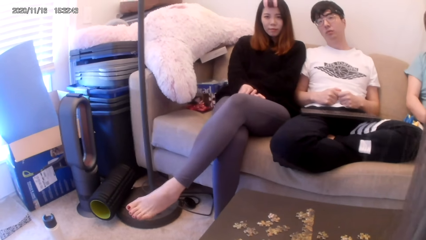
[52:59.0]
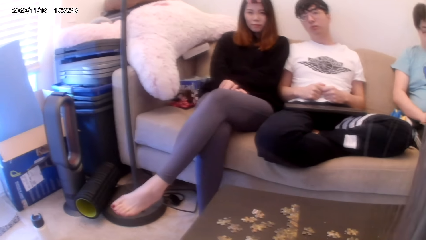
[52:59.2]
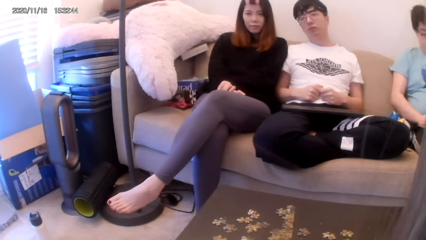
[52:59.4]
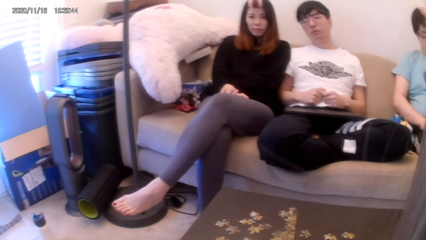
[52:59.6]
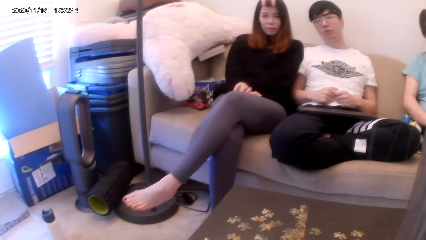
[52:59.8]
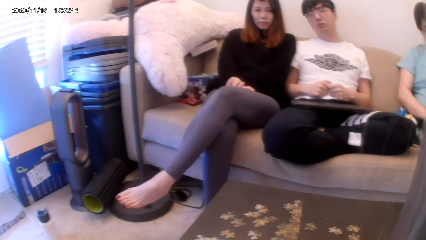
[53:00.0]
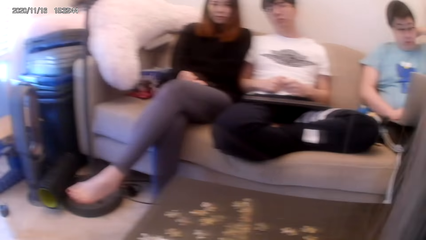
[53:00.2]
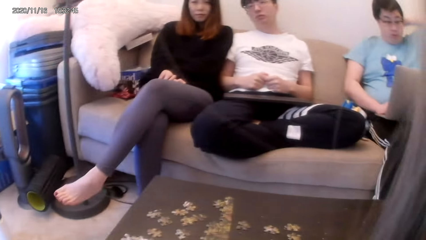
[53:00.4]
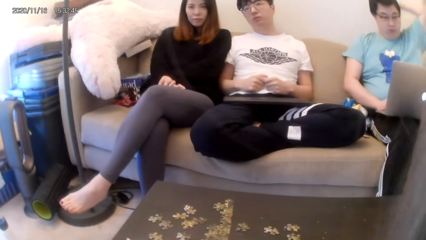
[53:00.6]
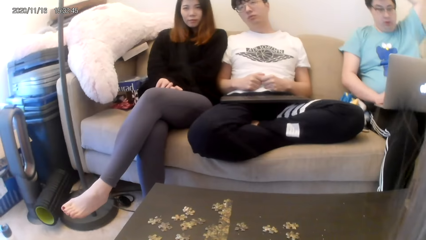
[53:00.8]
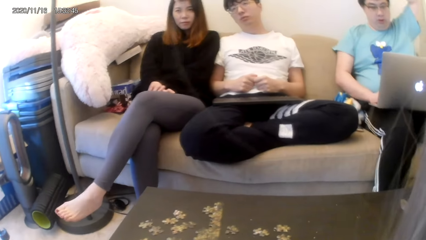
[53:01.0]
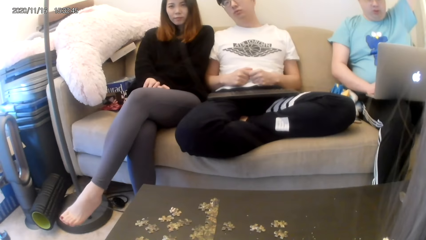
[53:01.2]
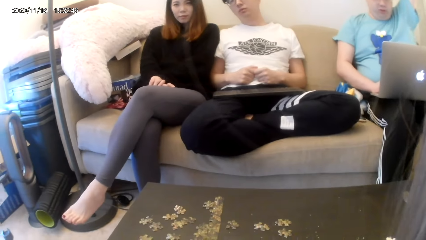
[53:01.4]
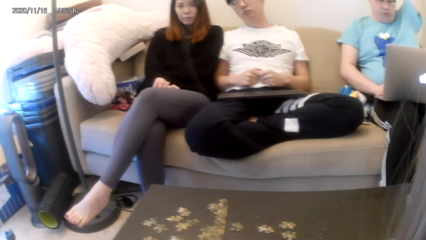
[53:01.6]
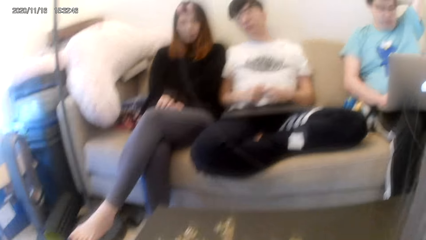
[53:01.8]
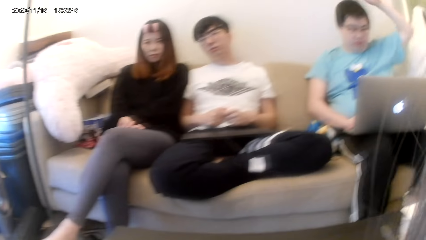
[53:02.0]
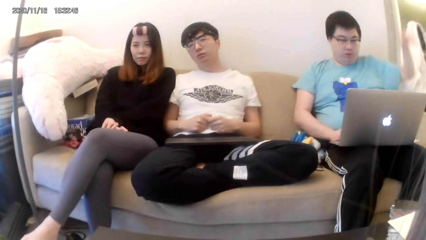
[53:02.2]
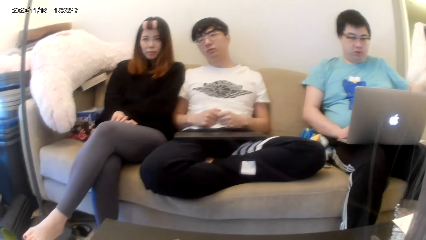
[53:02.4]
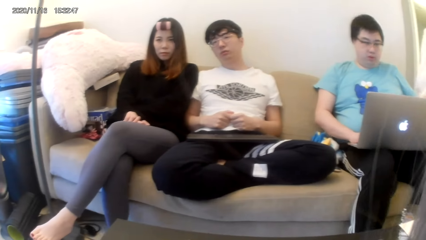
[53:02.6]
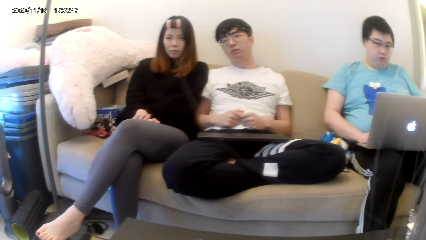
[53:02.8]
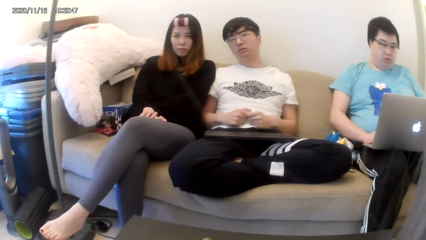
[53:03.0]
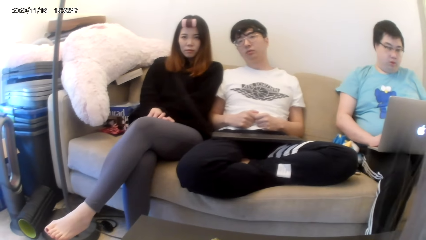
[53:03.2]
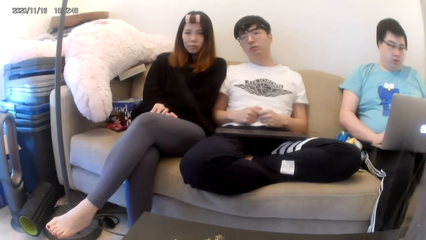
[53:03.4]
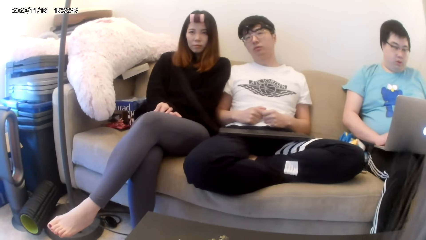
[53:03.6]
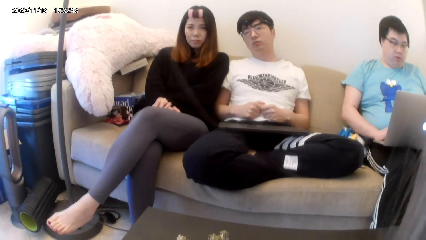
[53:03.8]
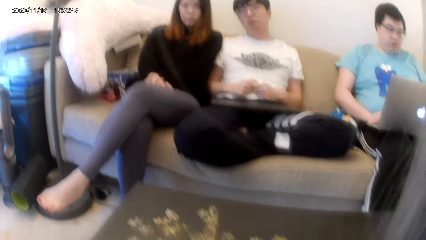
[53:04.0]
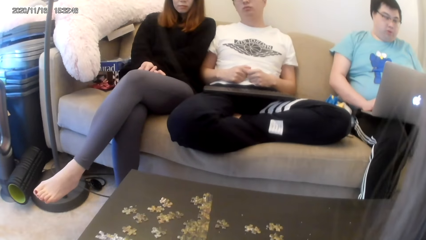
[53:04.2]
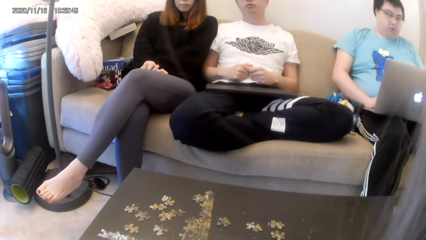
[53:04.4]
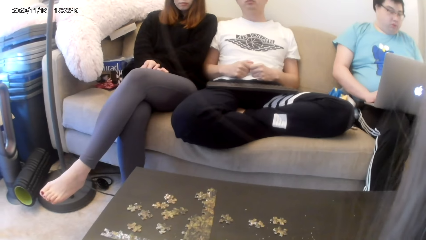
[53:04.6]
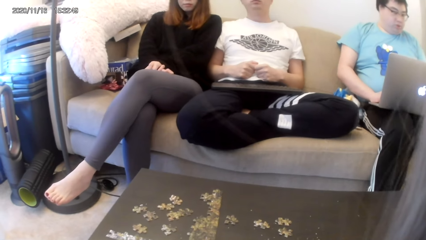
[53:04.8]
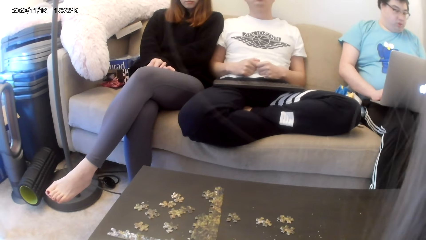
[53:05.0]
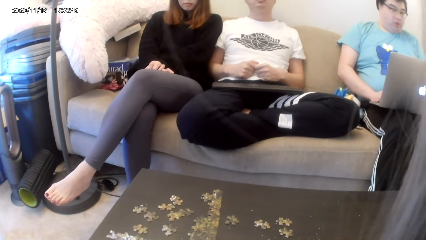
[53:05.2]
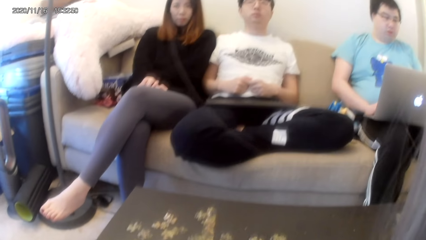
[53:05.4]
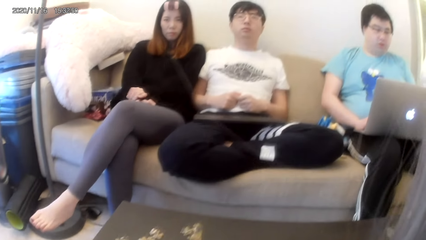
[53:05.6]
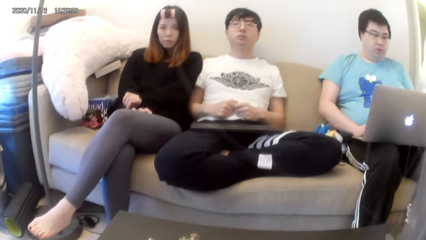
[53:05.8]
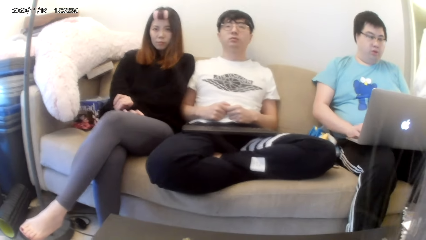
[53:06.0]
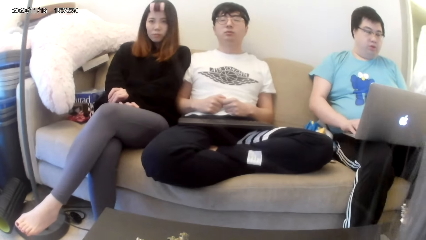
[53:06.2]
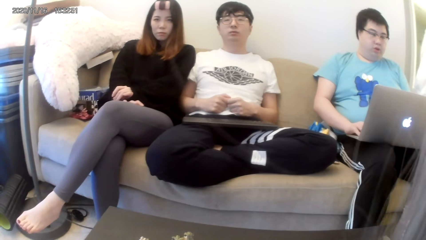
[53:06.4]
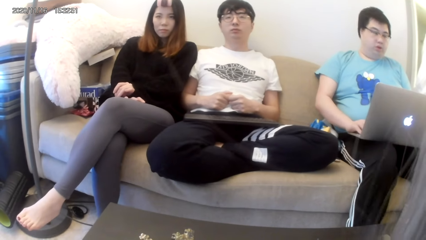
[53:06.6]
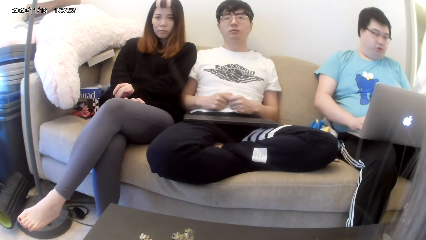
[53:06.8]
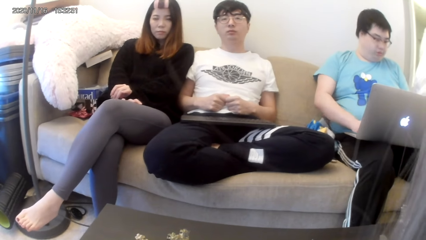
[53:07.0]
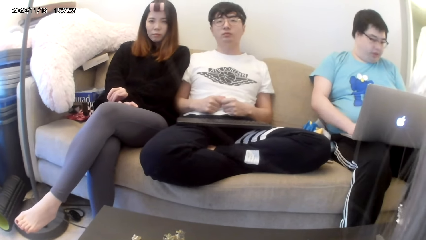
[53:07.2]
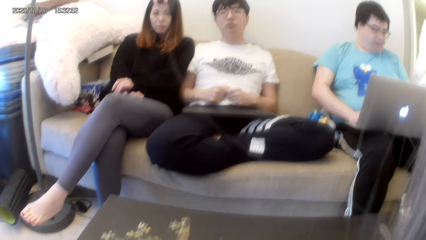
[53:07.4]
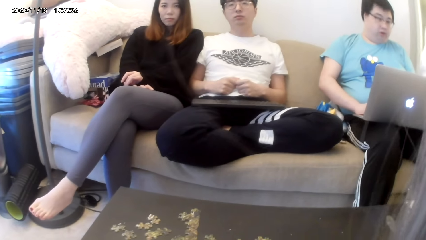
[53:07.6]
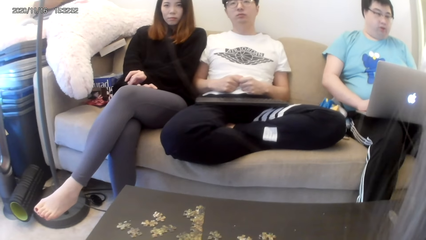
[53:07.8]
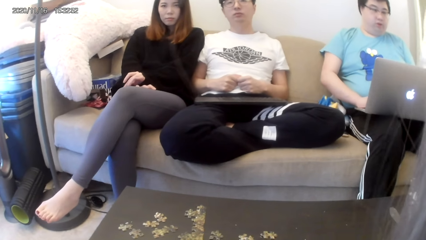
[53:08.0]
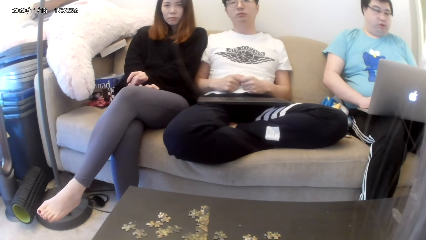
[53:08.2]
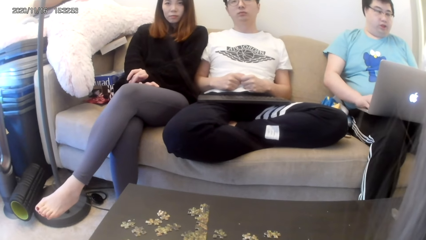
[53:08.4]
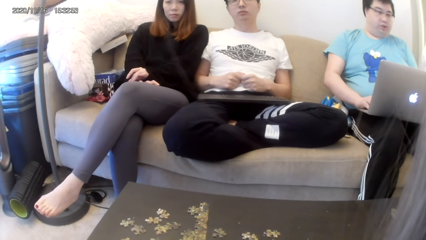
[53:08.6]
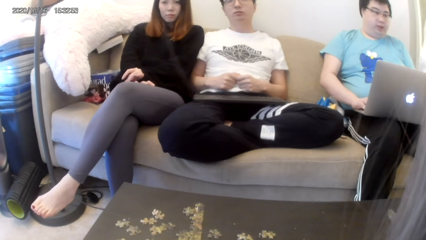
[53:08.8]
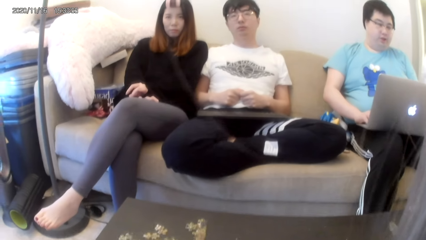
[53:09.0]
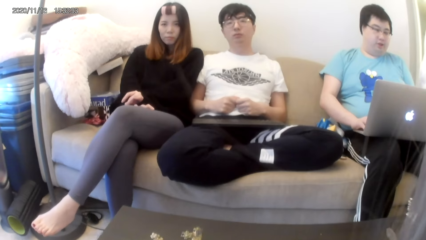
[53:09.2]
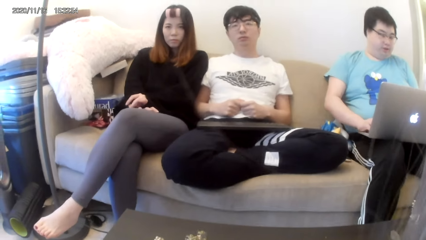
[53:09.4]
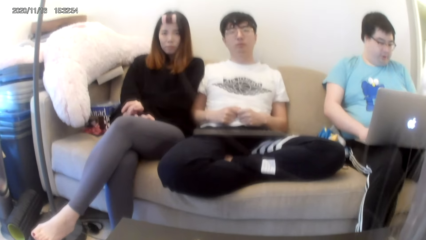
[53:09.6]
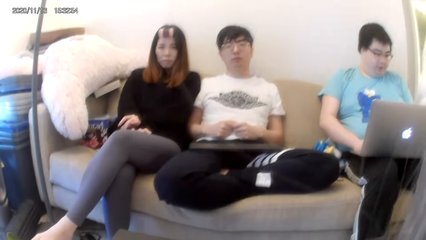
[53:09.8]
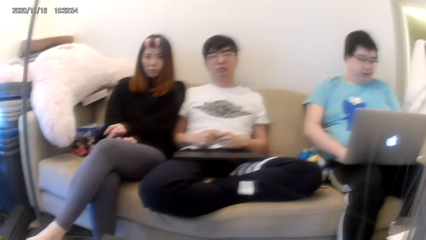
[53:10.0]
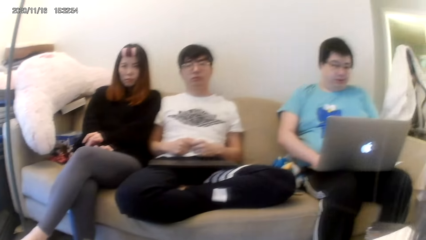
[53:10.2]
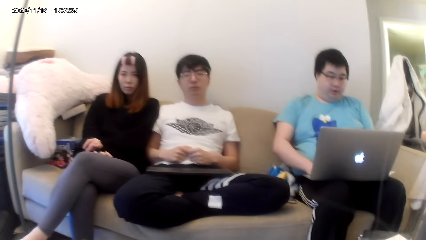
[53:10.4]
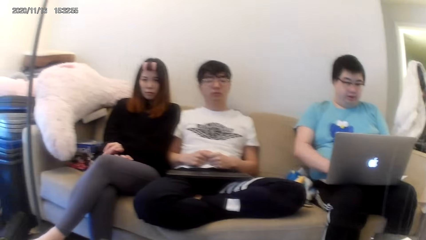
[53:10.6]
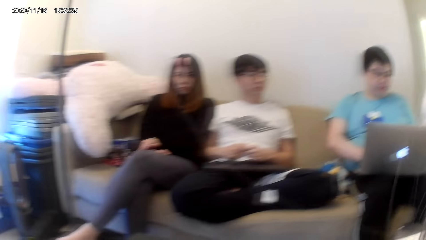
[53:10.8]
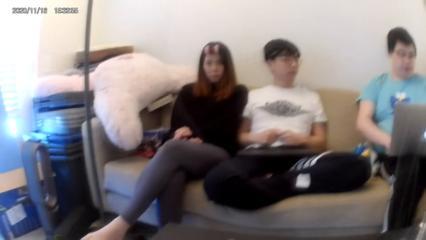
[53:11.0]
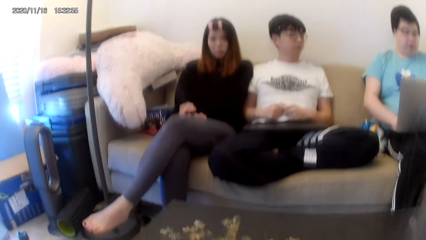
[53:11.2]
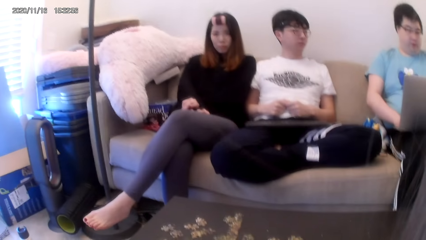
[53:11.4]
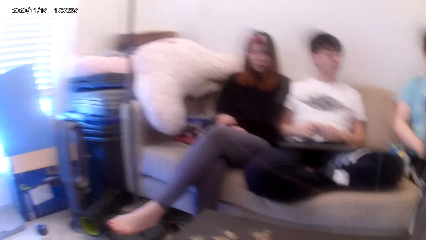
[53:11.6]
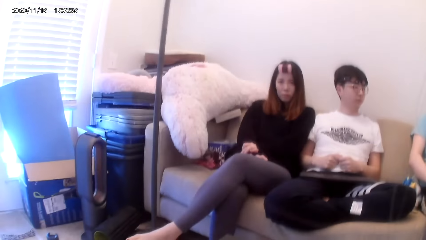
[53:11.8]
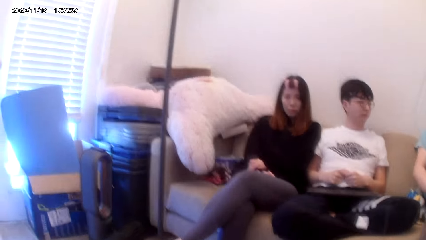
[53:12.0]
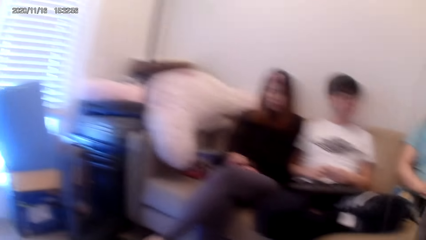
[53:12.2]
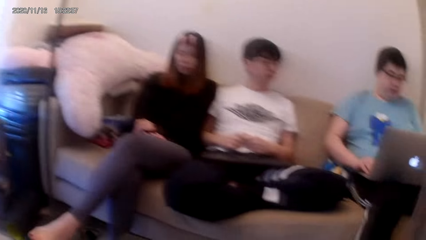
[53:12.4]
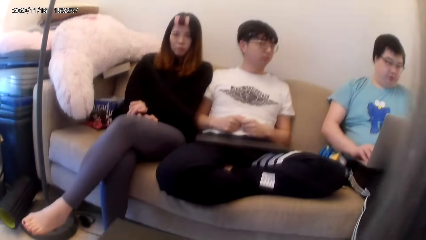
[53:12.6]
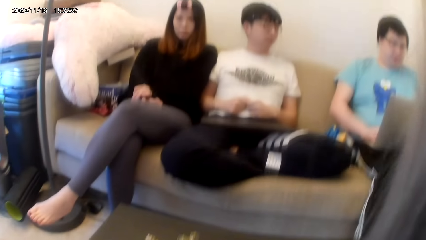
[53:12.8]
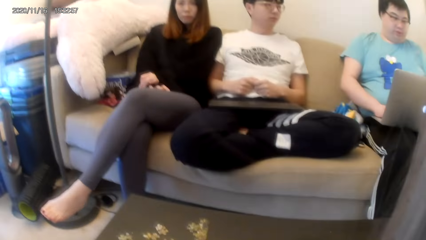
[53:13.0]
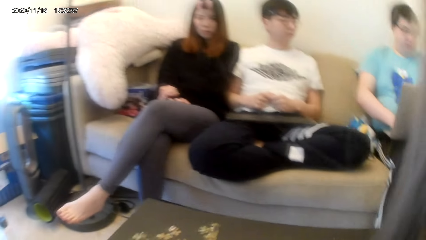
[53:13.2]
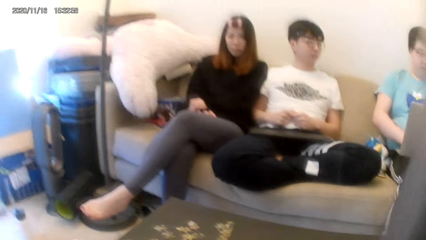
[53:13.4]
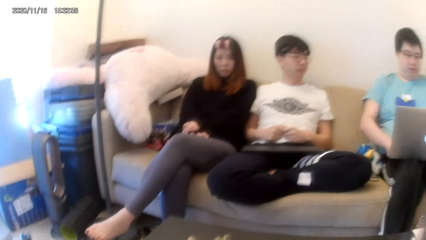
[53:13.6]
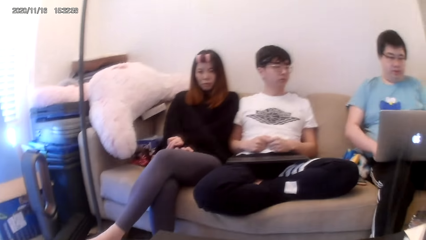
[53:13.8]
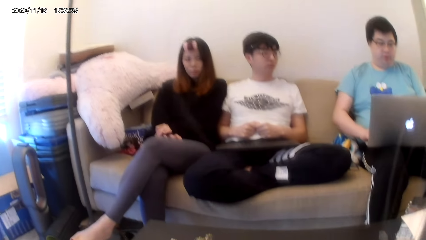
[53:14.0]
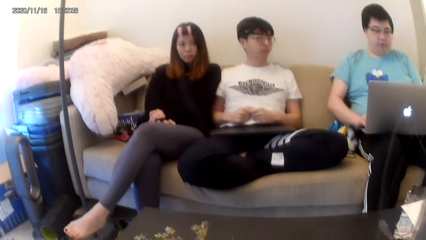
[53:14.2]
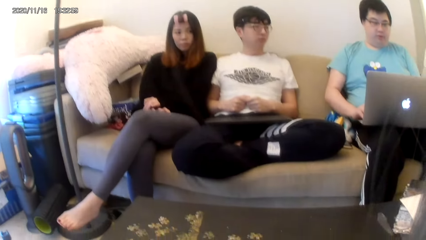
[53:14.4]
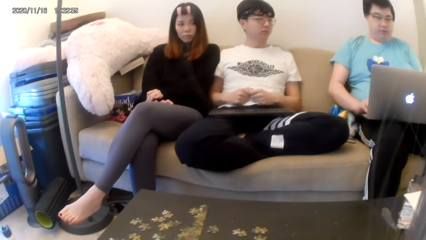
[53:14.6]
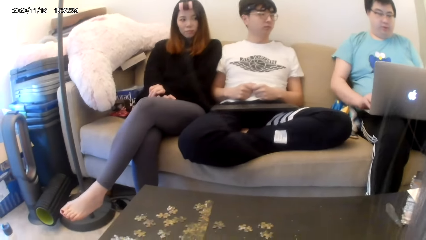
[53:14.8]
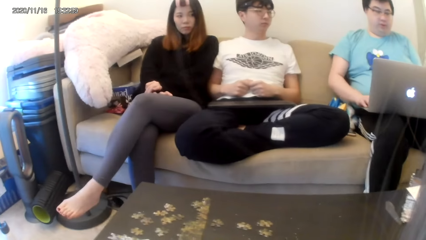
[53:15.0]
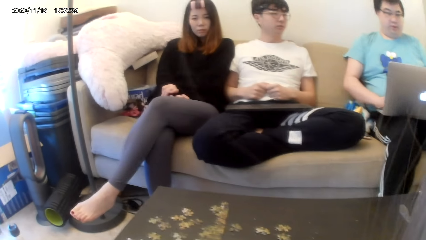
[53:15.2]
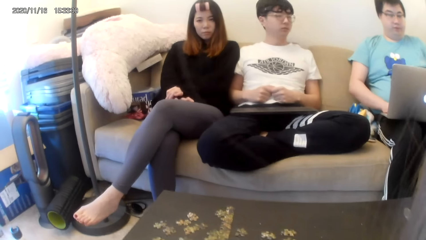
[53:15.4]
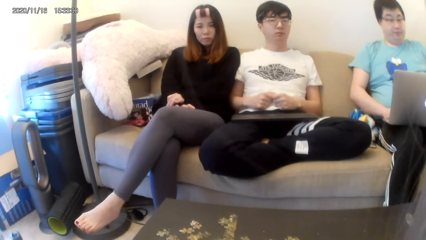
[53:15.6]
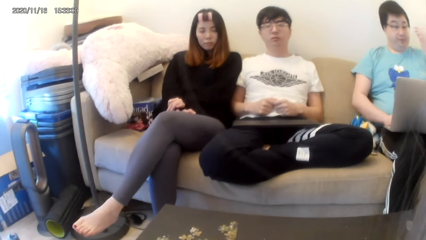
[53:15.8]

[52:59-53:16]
A man raises a hand. The camera wearer looks around.
